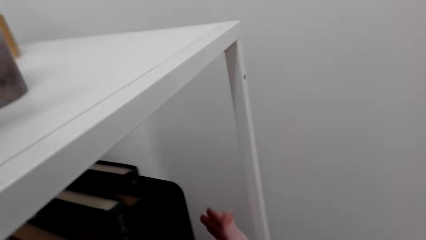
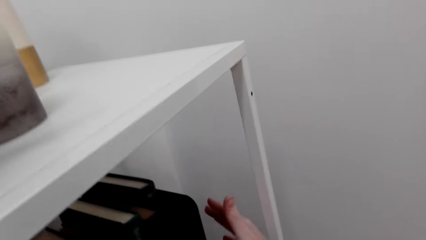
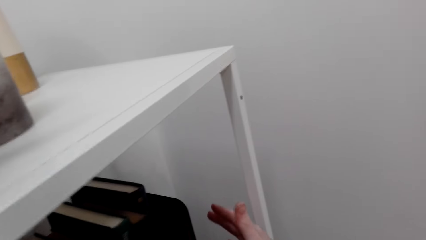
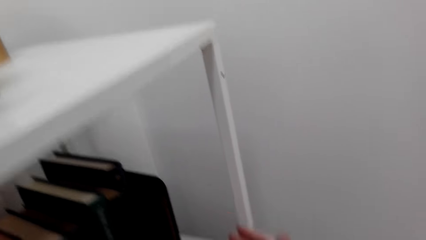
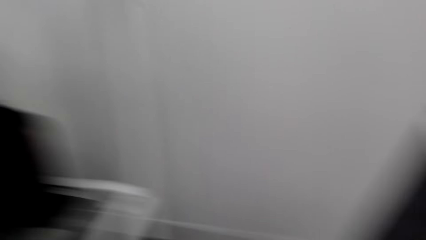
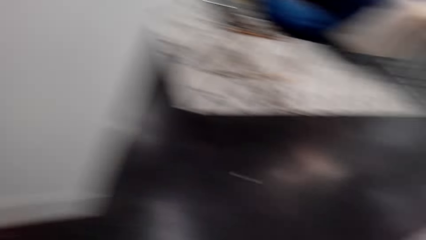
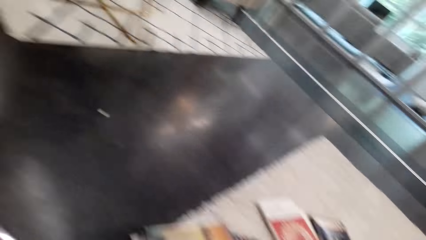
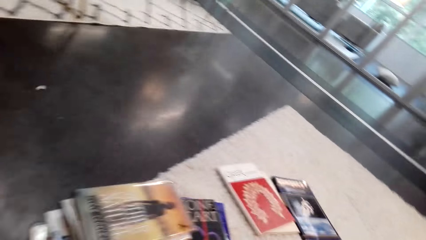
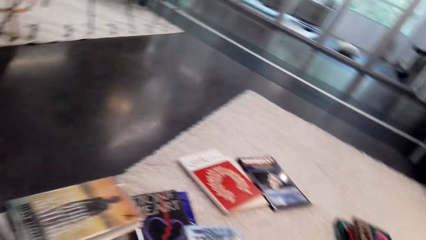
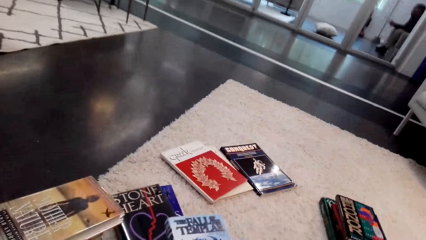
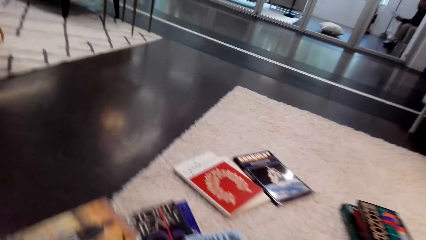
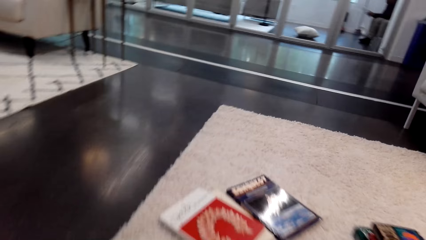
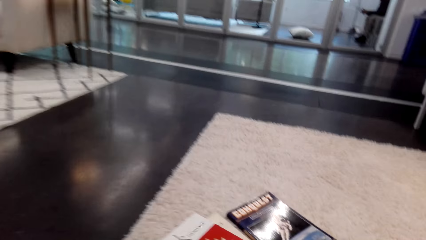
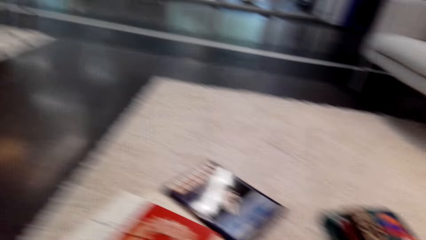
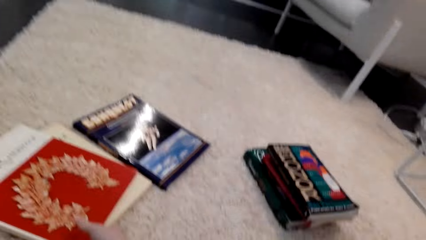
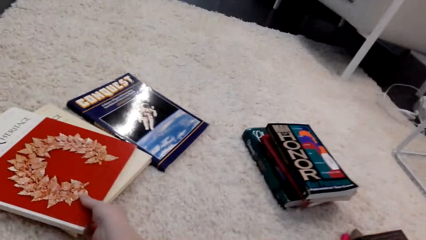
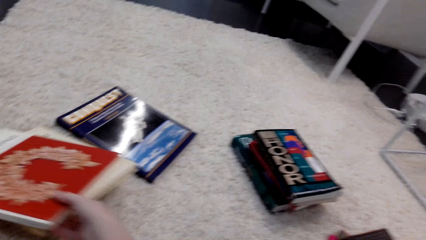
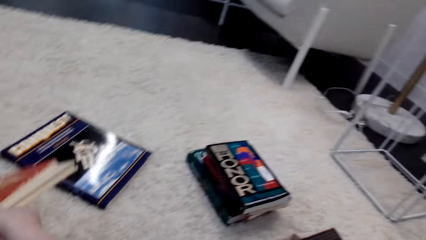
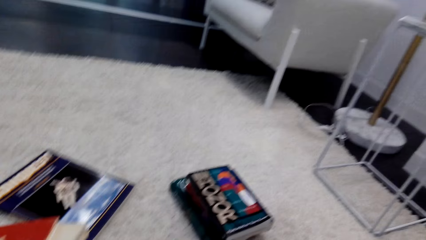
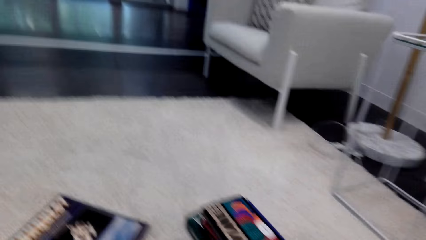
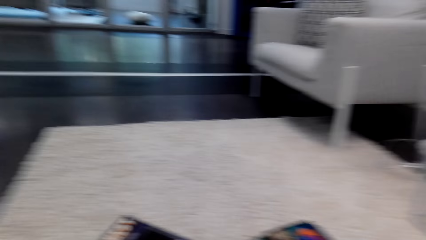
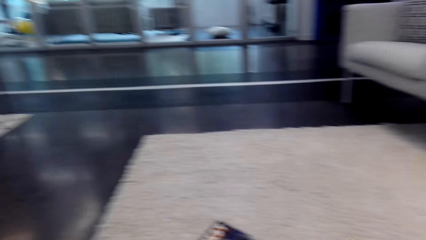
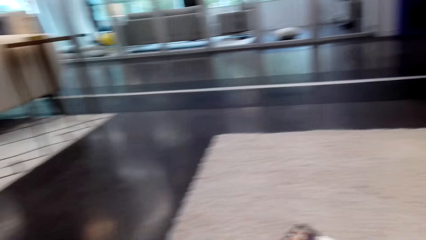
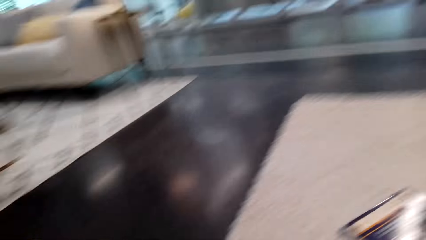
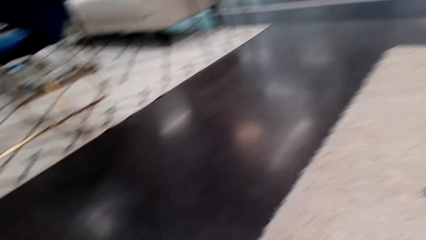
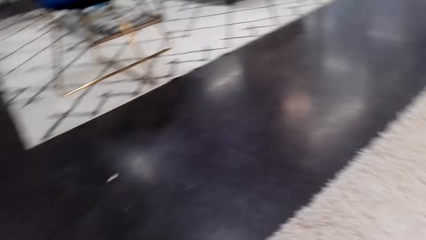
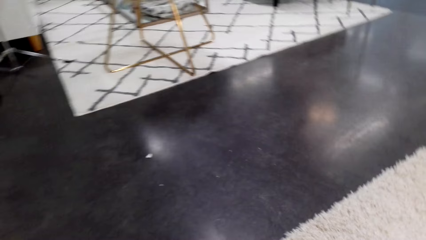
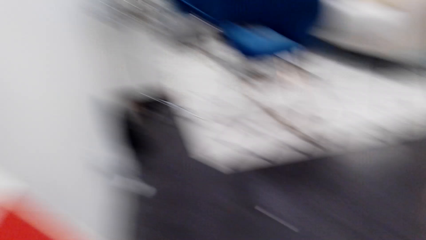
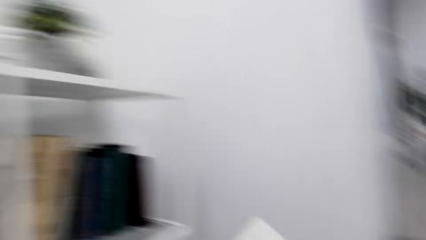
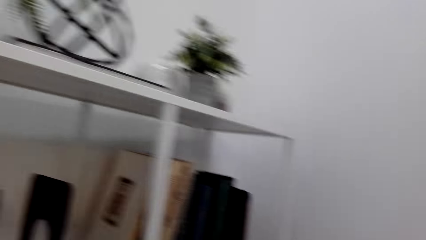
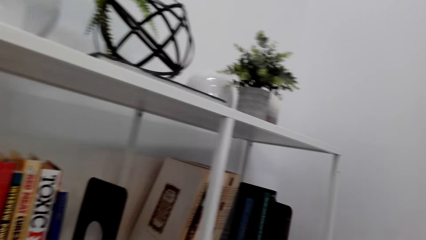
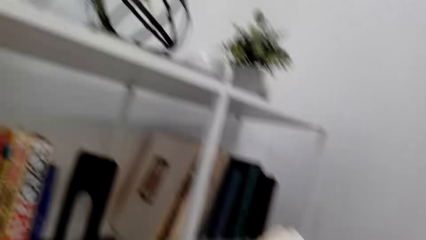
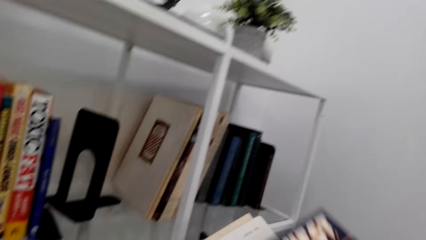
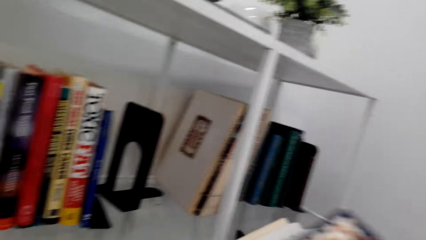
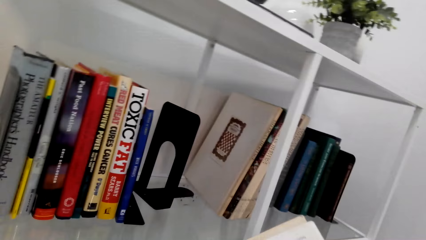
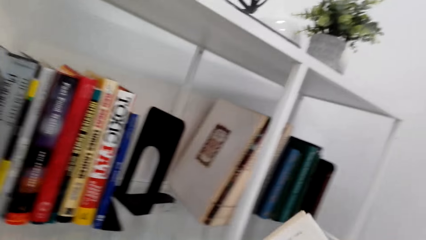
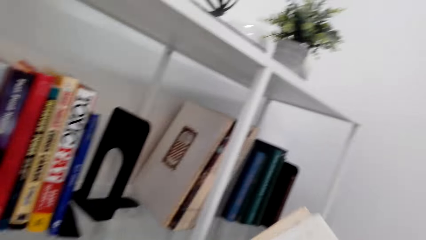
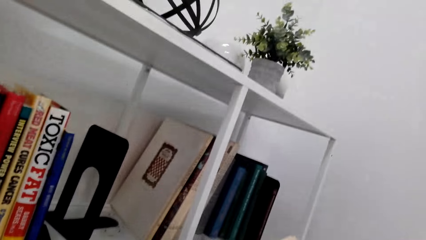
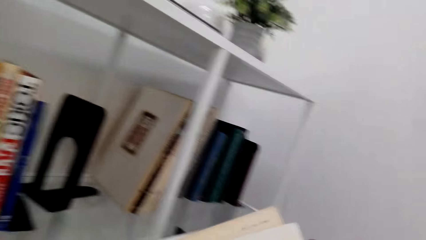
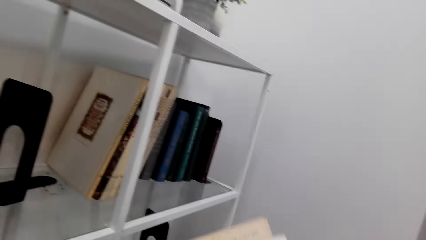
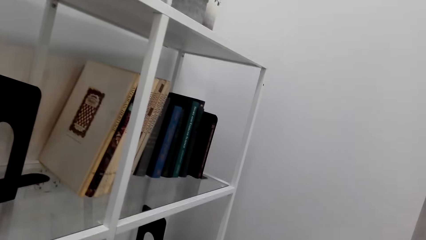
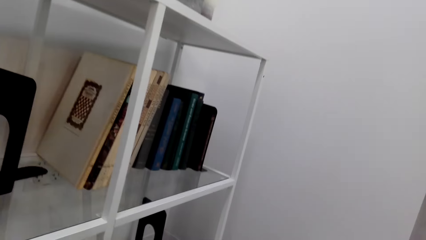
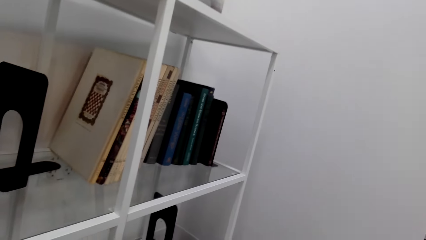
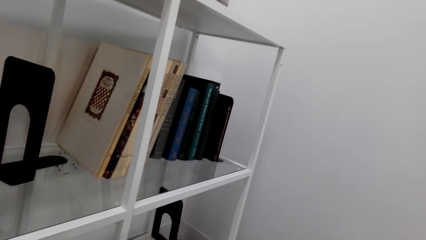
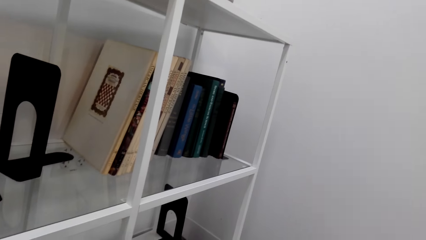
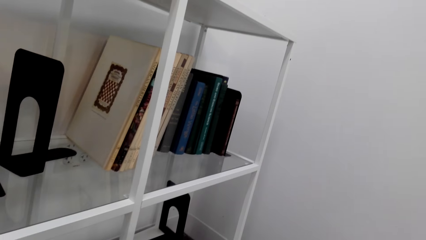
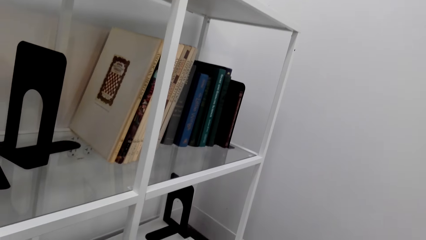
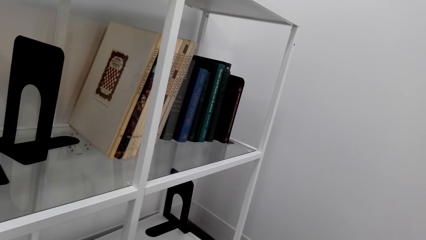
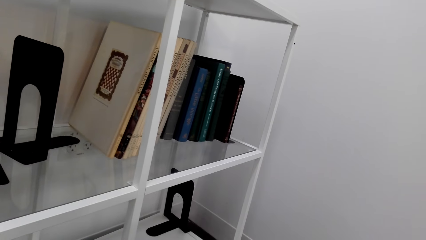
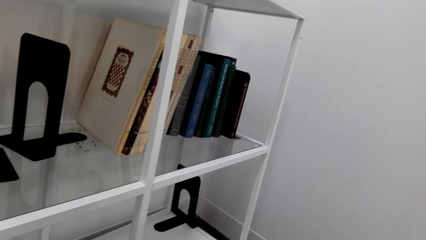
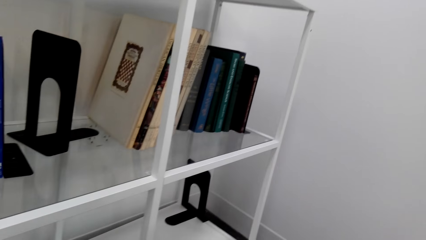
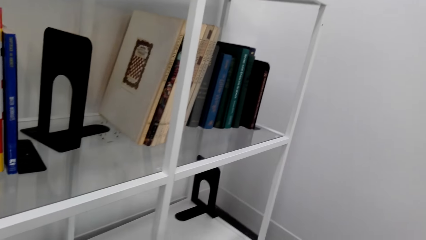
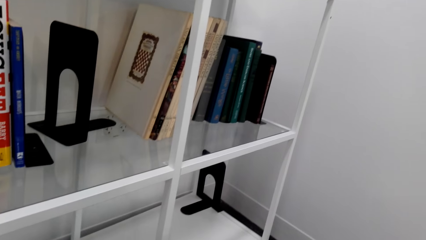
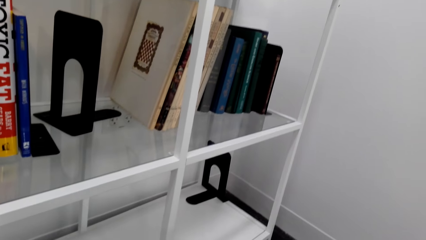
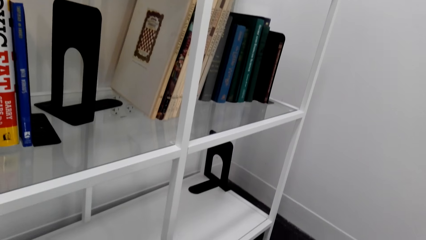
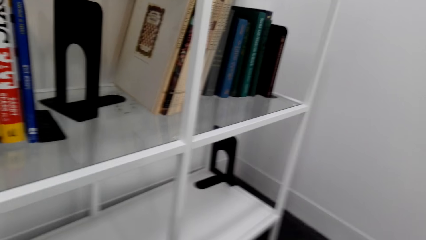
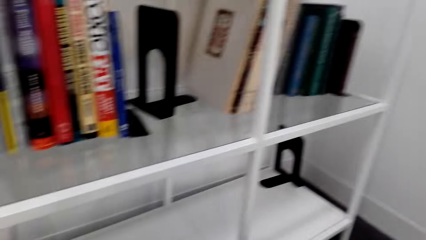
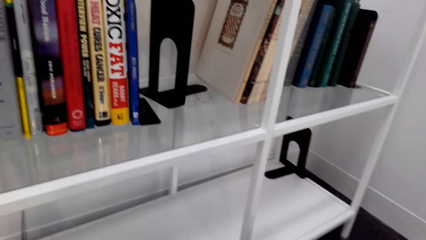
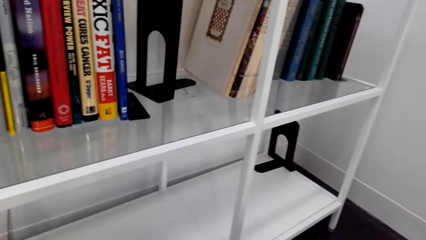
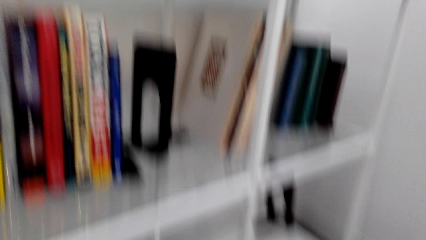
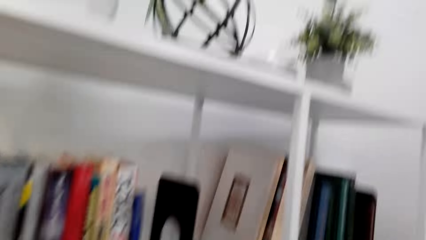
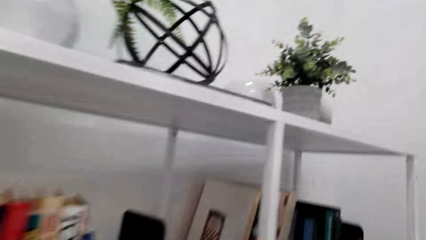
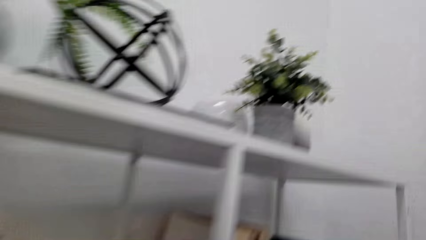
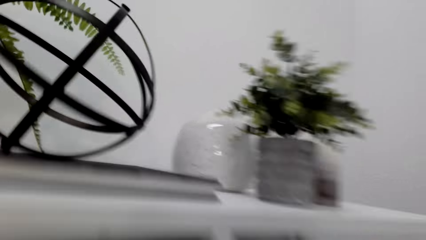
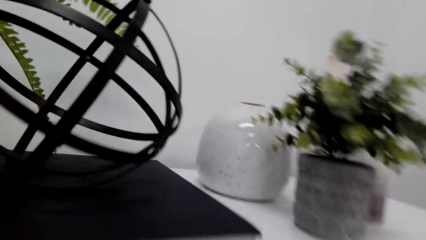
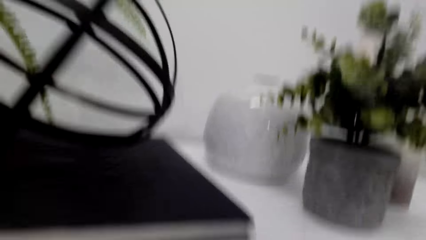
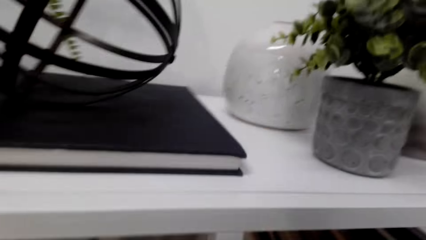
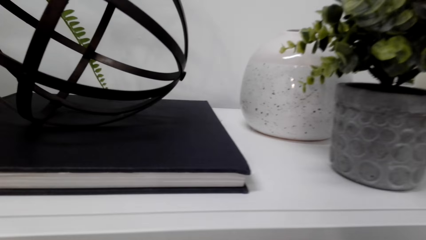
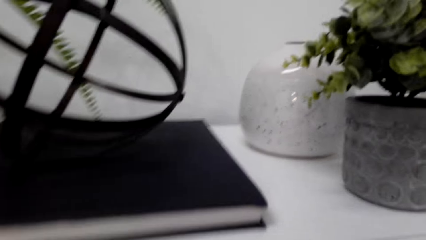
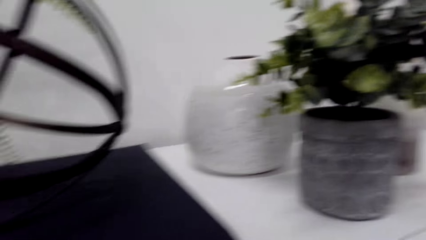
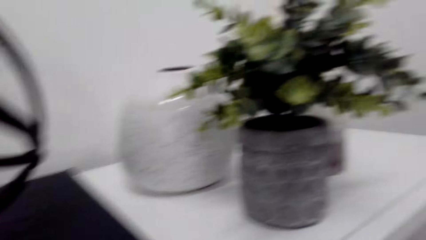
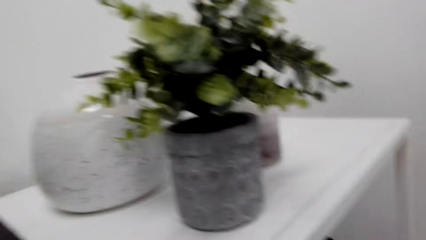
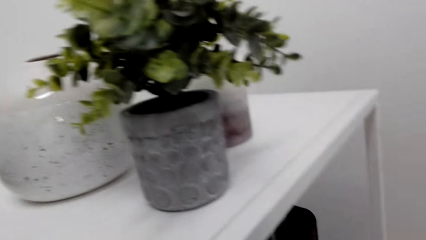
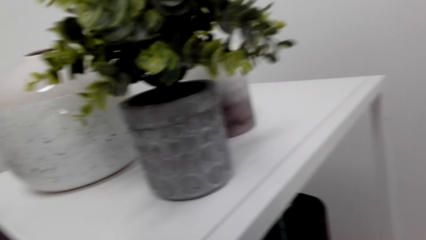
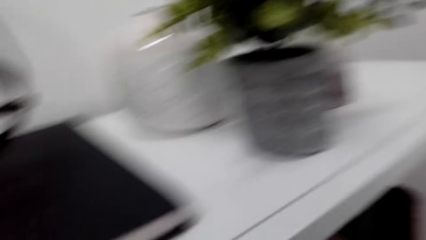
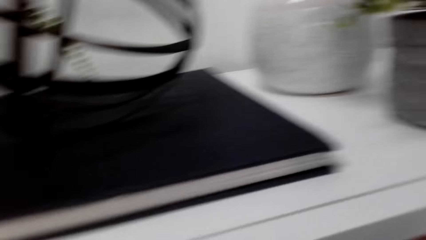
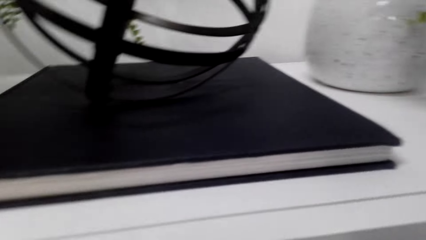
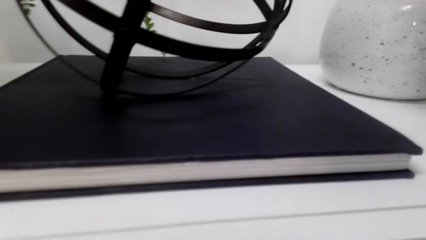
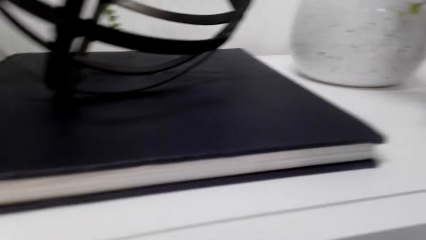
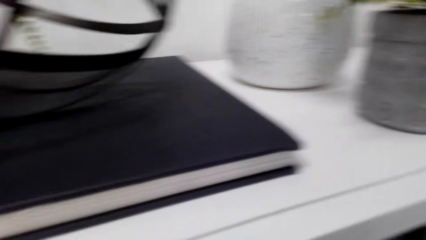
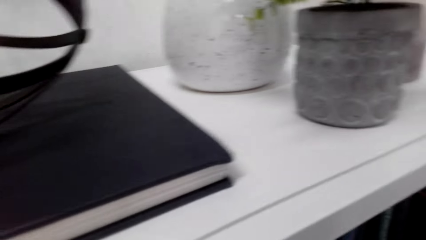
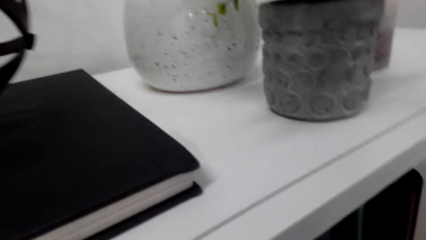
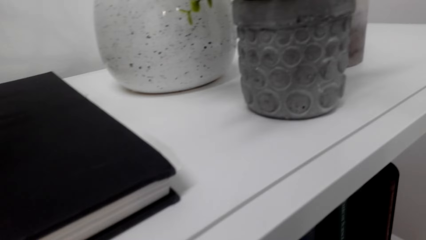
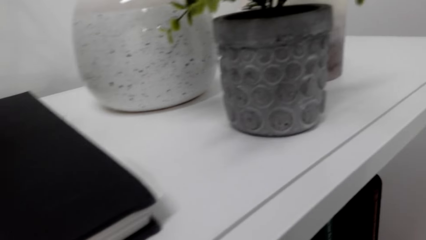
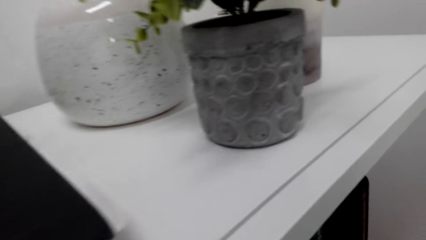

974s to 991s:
The camera wearer walks around the room. They pick up the book from the carpet. They walk towards the shelf. They look around the shelf. They arrange the book.
